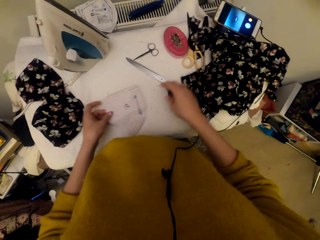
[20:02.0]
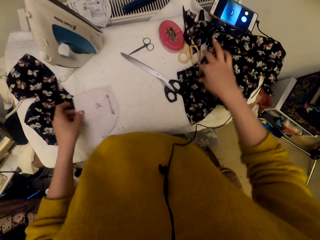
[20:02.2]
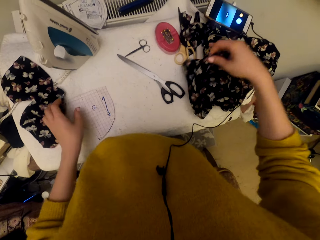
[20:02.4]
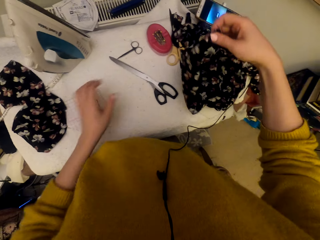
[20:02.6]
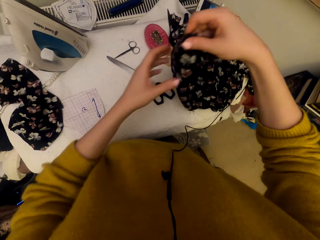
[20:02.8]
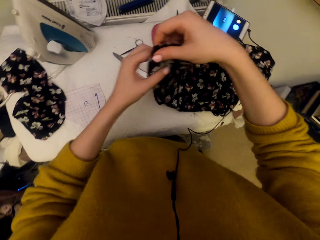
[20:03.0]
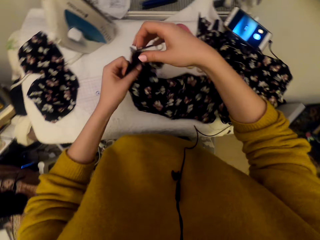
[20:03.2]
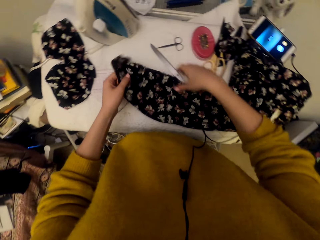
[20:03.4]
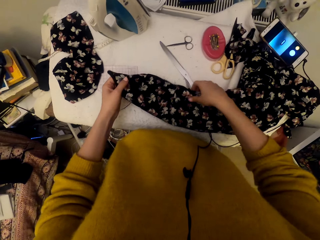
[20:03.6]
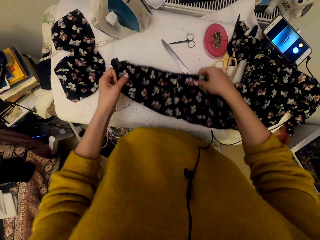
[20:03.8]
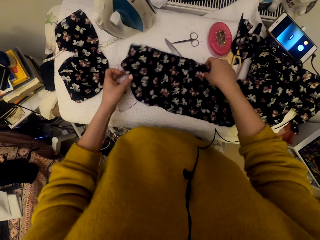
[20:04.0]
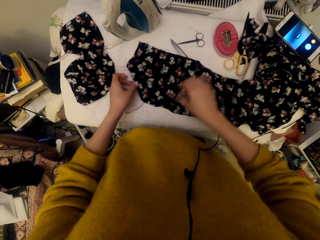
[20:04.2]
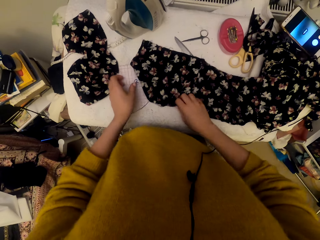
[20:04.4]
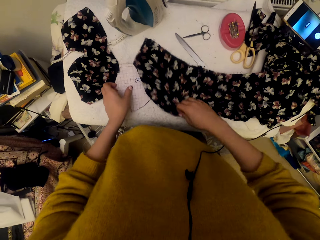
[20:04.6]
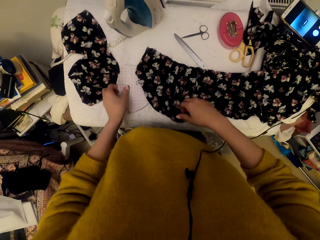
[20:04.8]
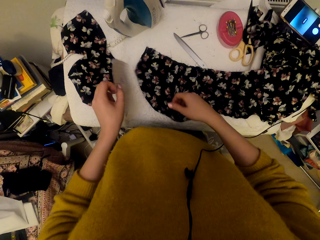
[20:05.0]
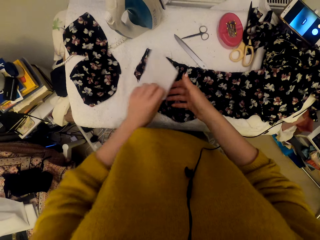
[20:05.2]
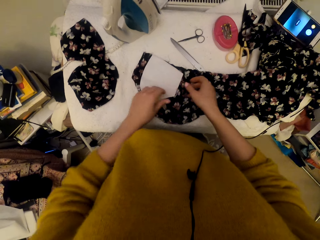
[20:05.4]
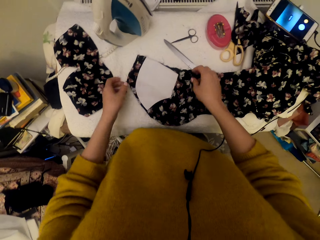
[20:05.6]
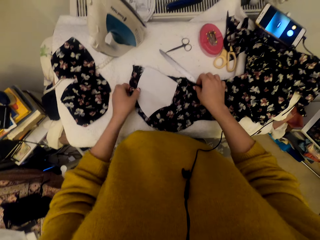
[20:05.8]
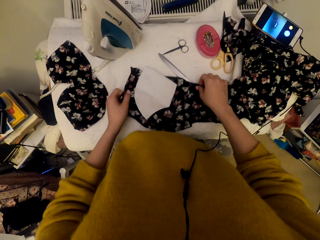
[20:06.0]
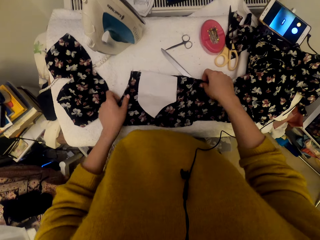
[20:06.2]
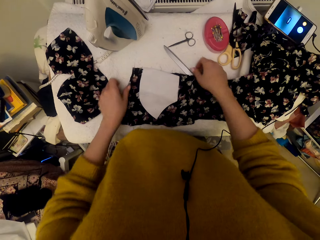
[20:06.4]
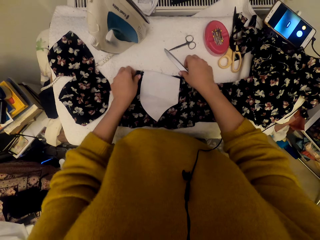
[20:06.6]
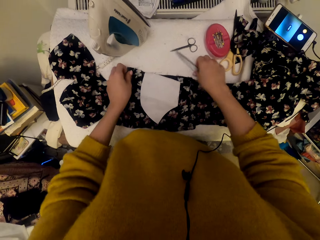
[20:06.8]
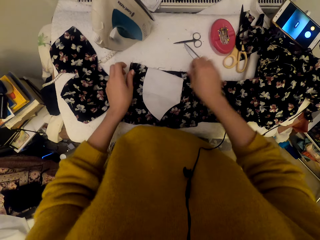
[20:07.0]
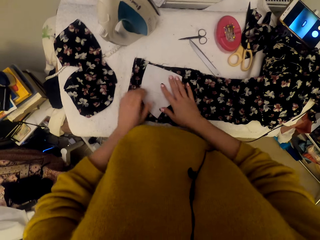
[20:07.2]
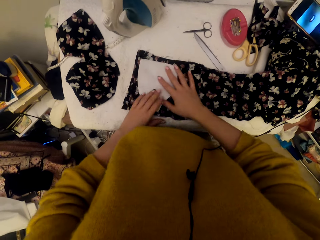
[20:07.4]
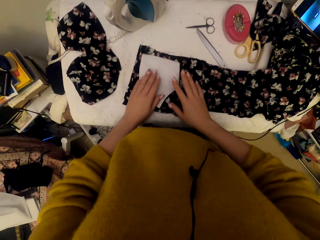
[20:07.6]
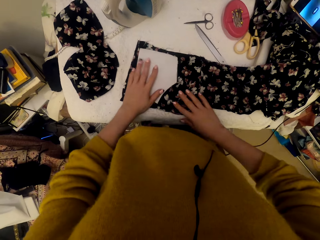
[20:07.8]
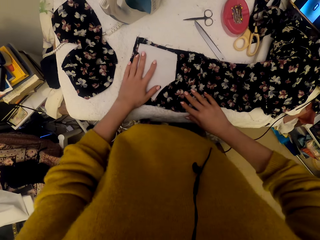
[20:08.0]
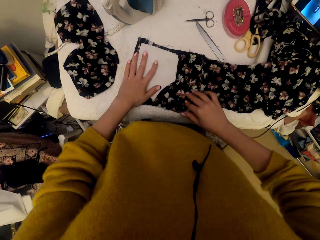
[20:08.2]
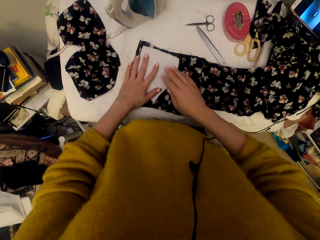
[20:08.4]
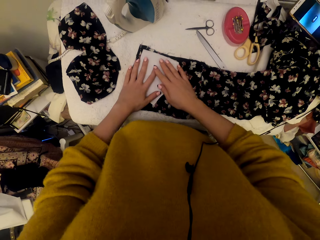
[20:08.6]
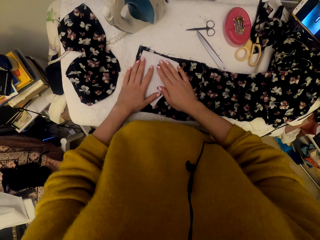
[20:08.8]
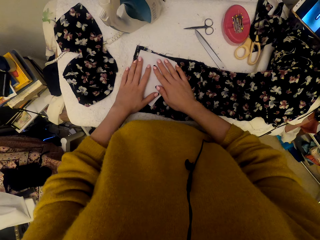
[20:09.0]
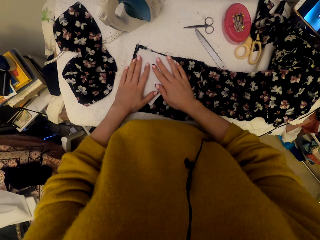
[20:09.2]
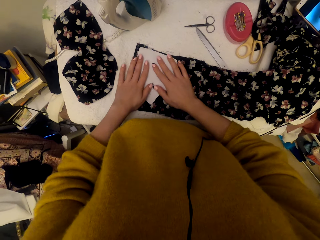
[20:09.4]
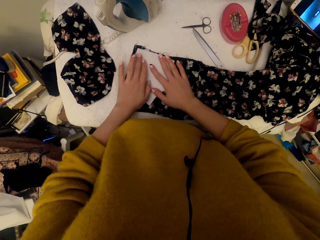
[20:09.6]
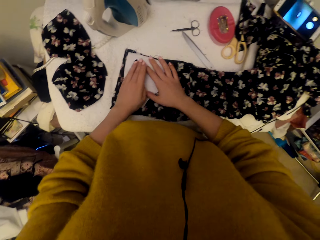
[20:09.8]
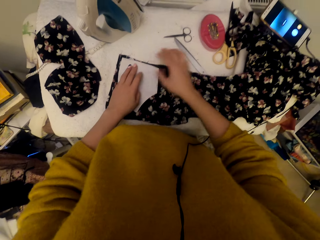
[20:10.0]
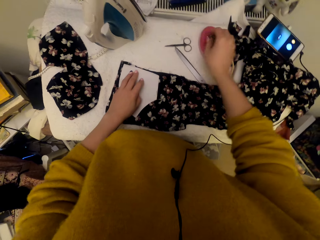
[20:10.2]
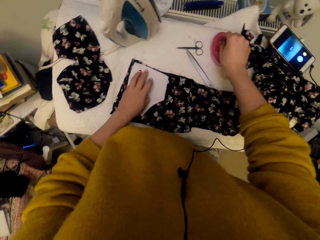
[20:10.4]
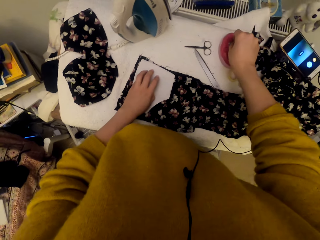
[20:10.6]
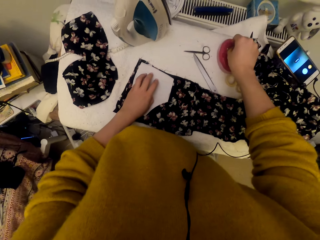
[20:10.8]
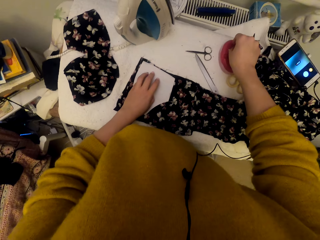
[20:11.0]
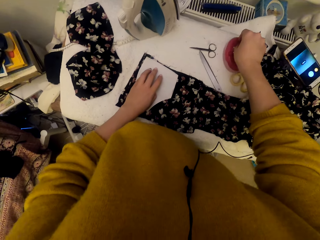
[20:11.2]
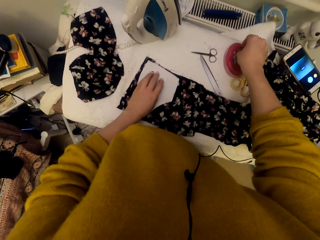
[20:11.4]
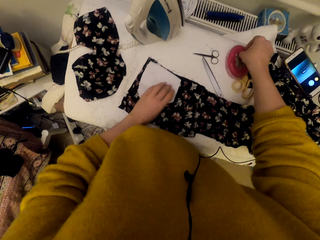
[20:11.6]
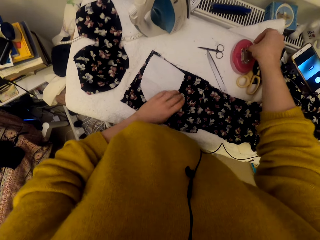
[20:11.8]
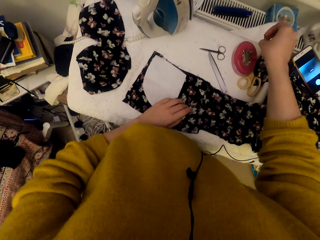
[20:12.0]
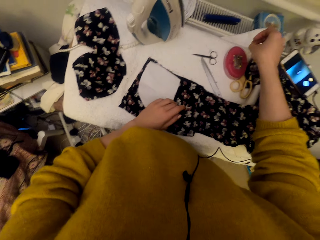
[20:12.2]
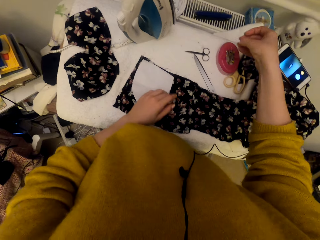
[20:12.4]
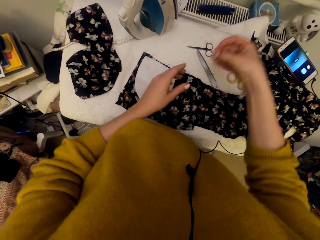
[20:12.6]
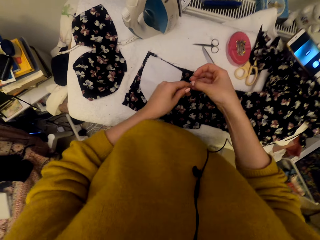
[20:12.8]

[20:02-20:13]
The camera wearer puts the graph paper piece on the worktable. They pick a material. They adjust a cloth material. They put down the material. They put the graph paper piece on the cloth material. They pick a material. They adjust the cloth material. They move a scissor. They adjust the graph paper piece on the cloth material. They pick a pin.

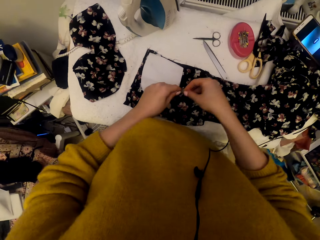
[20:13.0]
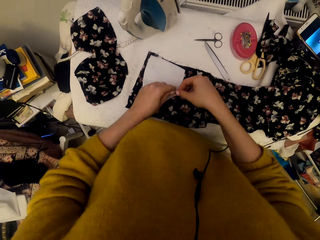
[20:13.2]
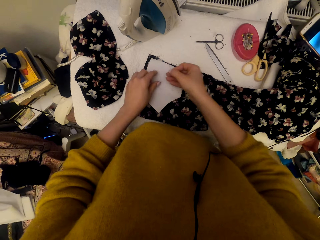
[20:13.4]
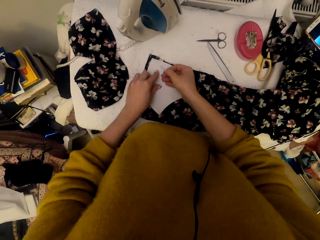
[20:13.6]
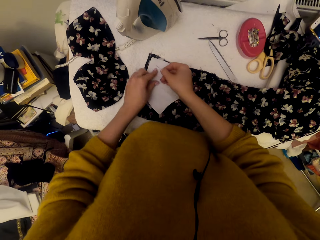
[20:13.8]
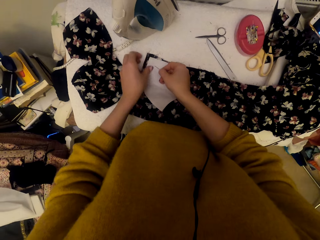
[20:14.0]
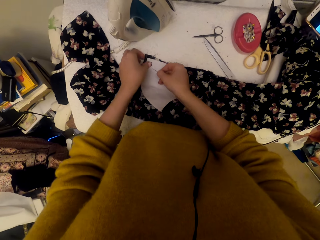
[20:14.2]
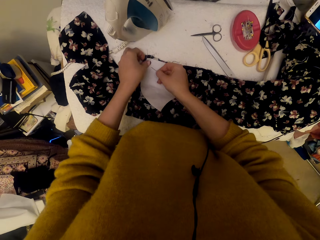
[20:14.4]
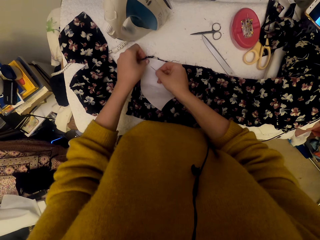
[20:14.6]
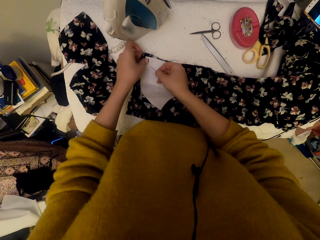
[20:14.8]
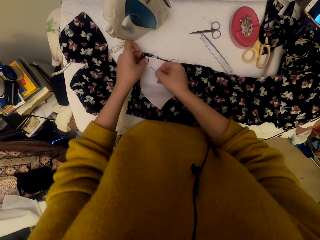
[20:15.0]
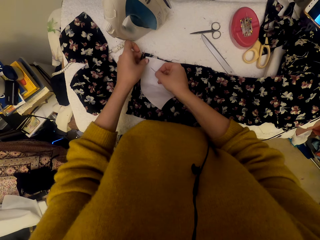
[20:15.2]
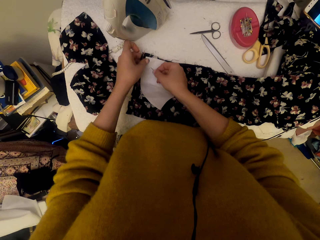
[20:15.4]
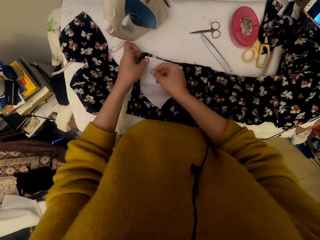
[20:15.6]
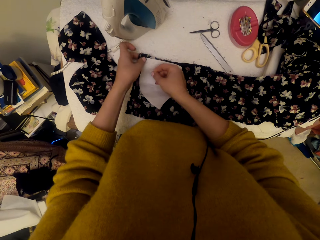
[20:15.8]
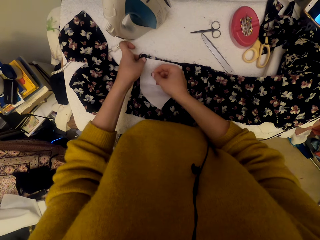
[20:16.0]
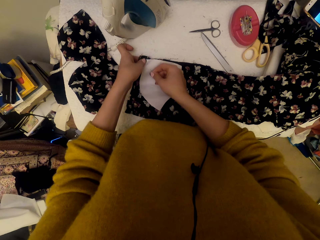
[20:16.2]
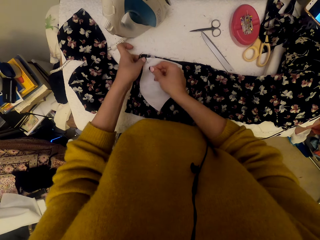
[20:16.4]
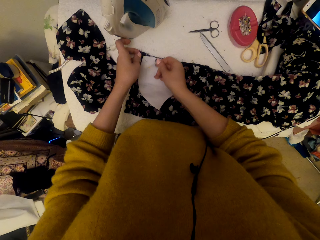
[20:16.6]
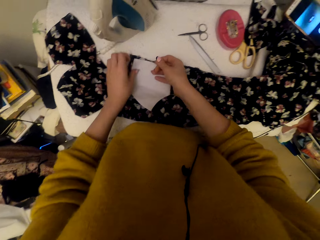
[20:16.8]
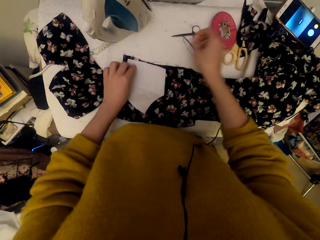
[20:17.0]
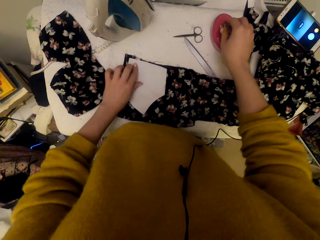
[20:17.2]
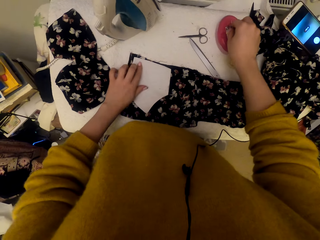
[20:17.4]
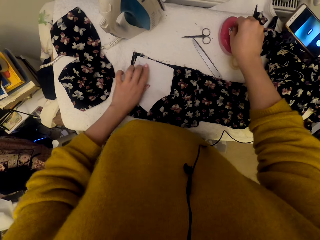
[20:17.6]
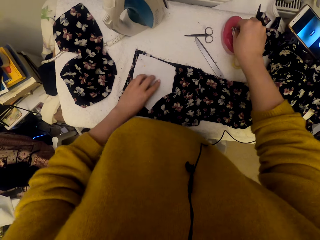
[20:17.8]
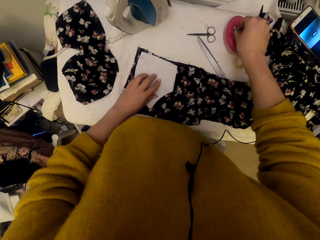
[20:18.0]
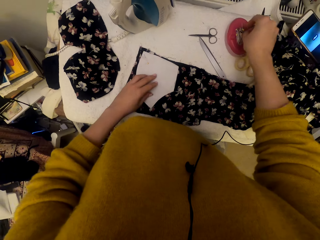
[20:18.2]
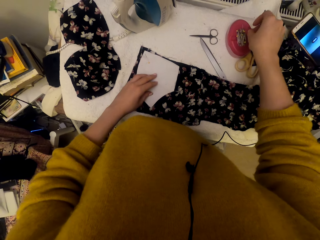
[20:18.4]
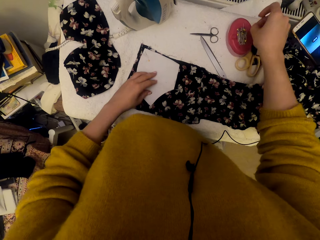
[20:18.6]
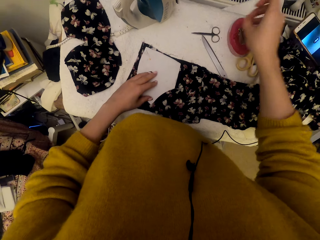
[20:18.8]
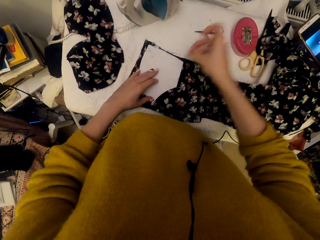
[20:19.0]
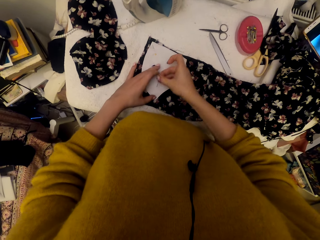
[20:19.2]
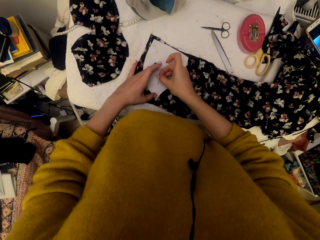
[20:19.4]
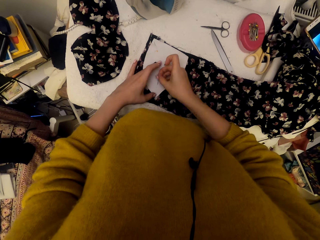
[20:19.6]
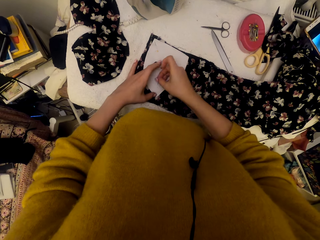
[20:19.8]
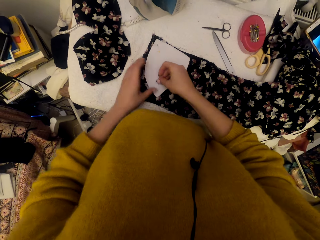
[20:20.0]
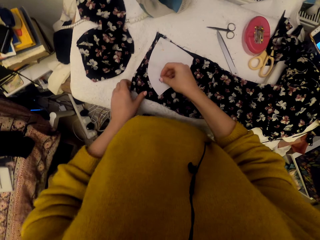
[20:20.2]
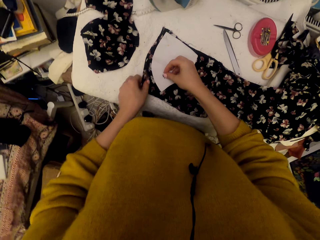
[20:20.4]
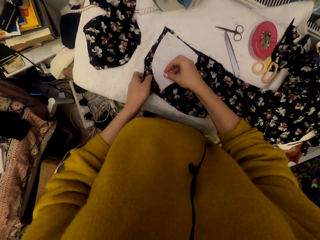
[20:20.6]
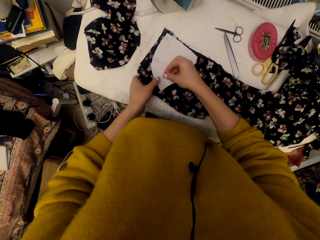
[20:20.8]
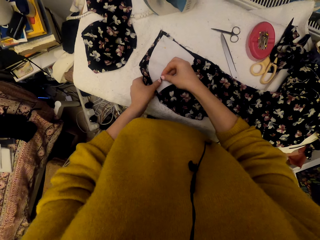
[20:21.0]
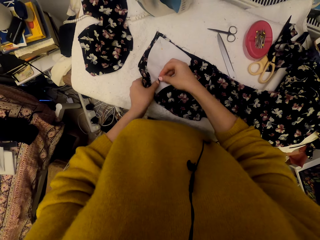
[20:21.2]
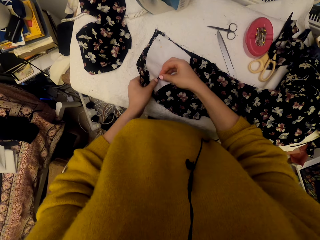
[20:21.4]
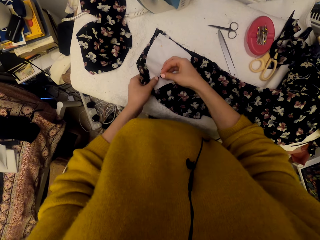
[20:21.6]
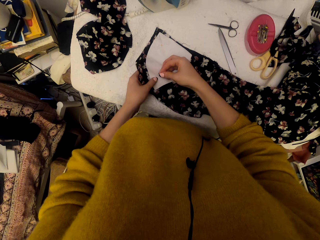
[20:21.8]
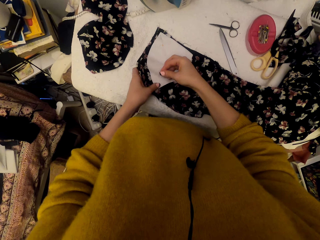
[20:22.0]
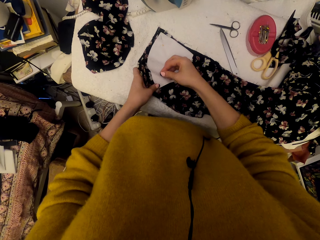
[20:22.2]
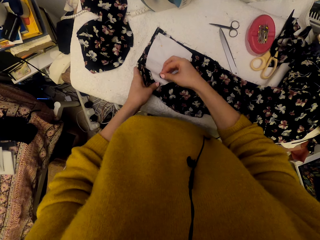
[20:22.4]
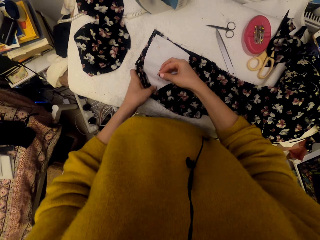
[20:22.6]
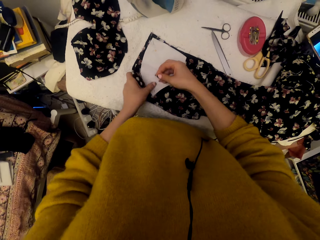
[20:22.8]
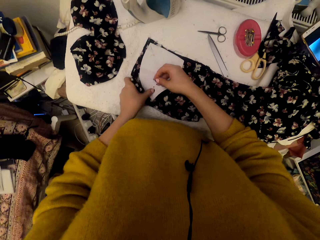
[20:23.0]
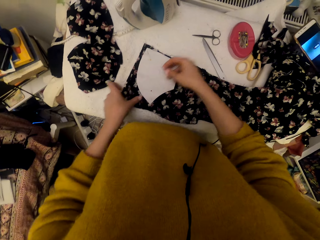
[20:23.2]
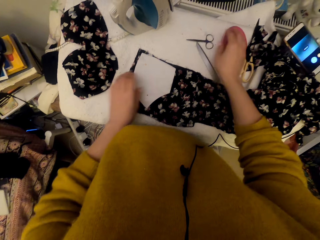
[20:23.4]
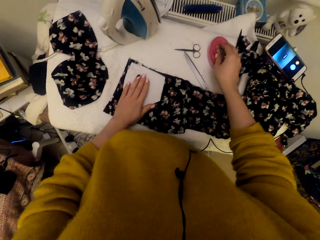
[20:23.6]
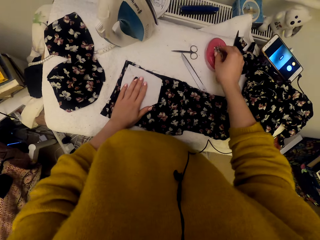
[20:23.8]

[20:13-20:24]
The camera wearer adjusts the pin. They pin the graph paper piece on the cloth material. They pick a pin. They pin the graph paper piece on the cloth material.
